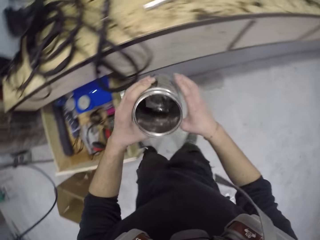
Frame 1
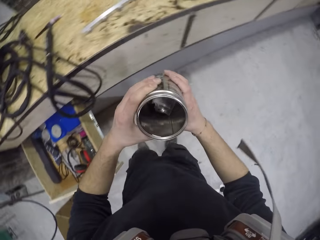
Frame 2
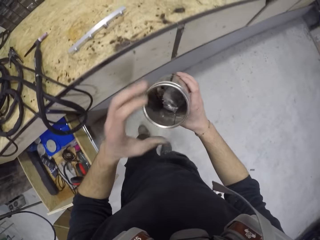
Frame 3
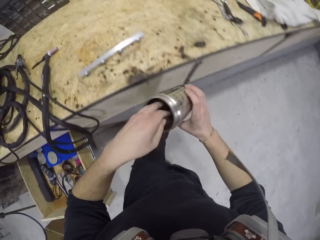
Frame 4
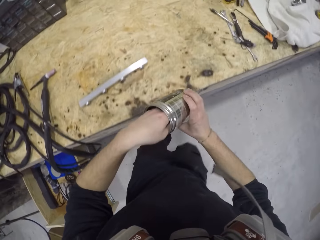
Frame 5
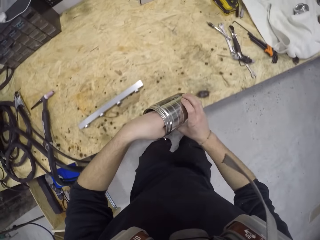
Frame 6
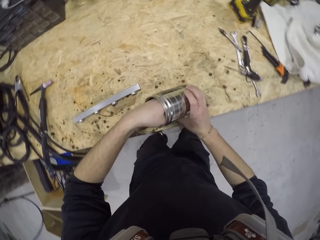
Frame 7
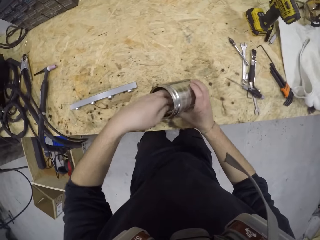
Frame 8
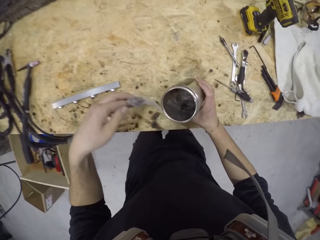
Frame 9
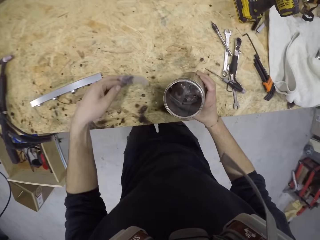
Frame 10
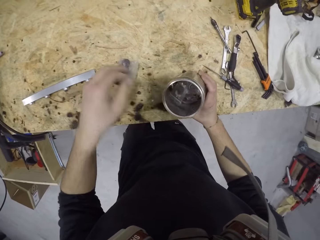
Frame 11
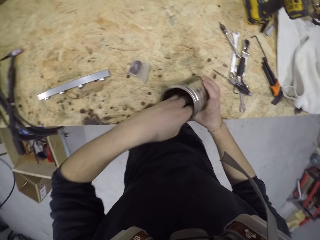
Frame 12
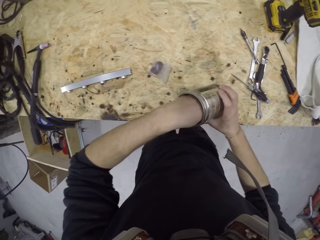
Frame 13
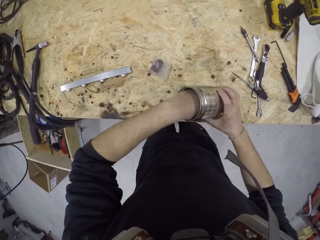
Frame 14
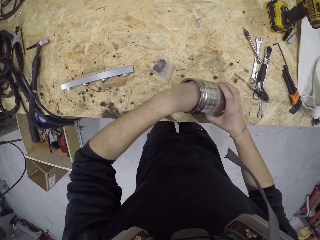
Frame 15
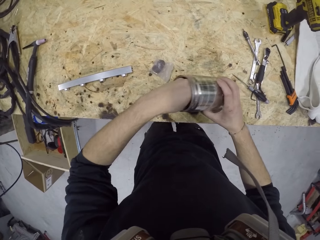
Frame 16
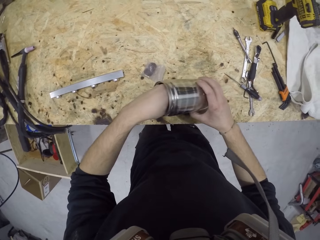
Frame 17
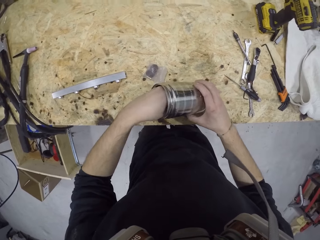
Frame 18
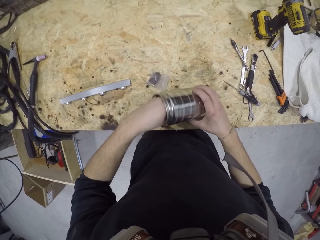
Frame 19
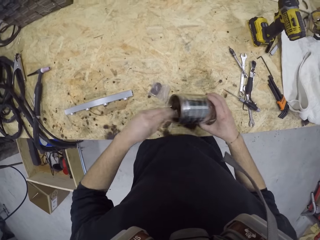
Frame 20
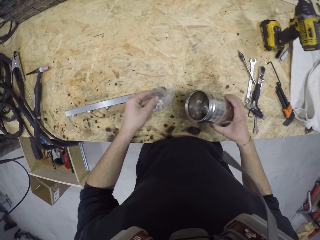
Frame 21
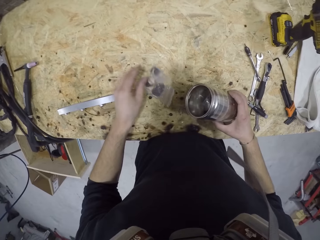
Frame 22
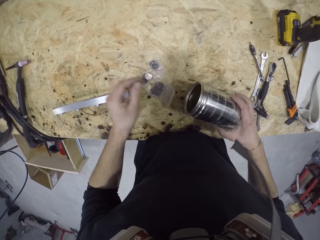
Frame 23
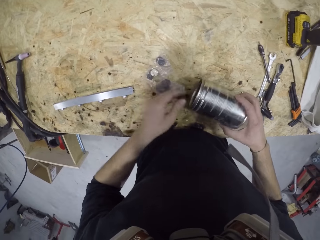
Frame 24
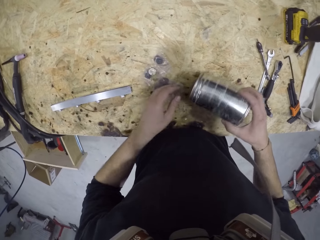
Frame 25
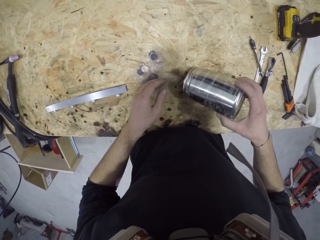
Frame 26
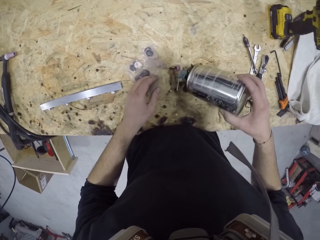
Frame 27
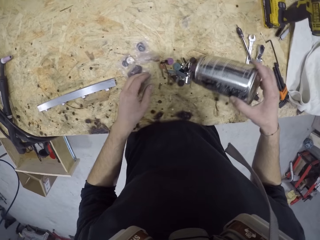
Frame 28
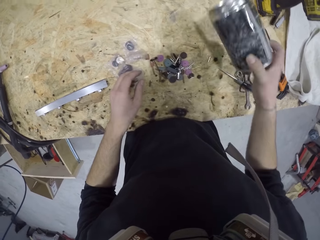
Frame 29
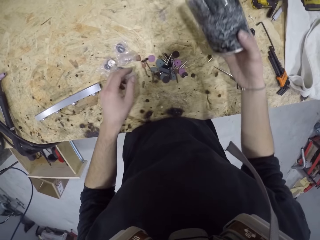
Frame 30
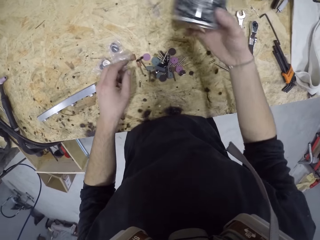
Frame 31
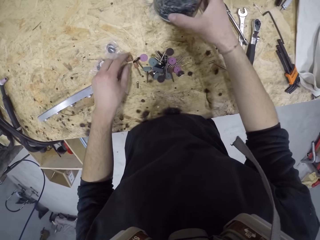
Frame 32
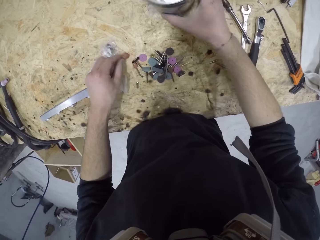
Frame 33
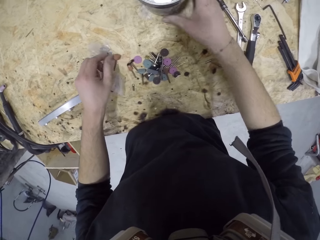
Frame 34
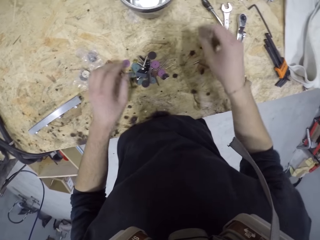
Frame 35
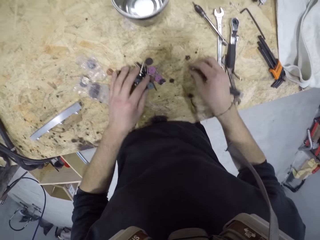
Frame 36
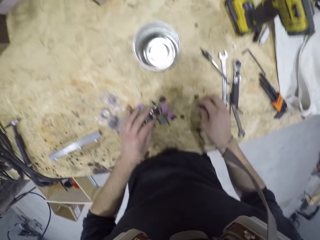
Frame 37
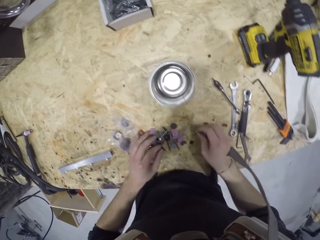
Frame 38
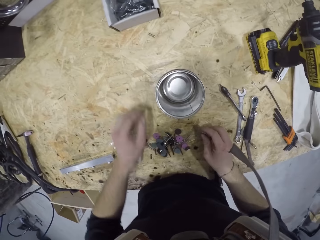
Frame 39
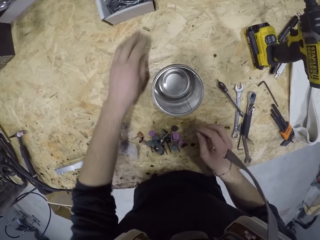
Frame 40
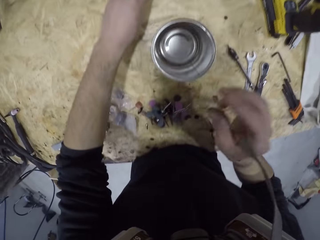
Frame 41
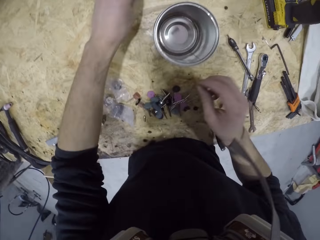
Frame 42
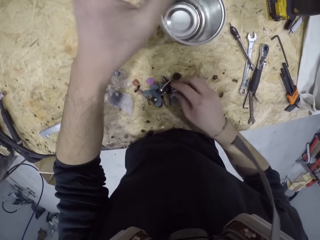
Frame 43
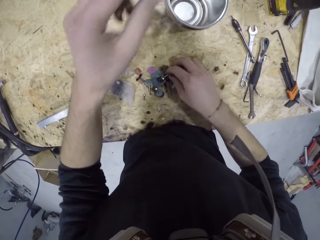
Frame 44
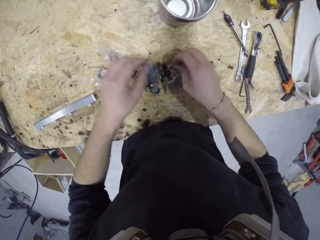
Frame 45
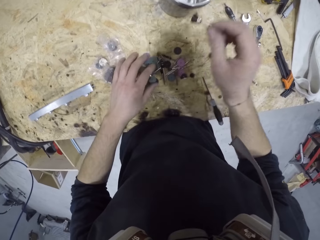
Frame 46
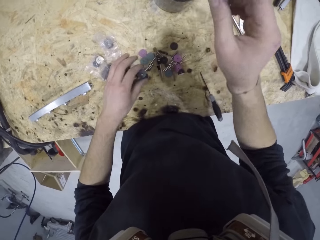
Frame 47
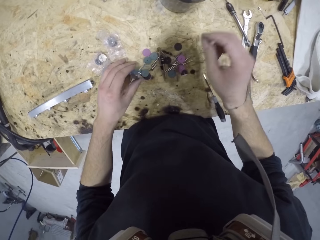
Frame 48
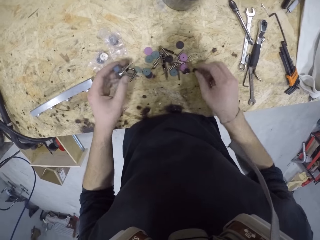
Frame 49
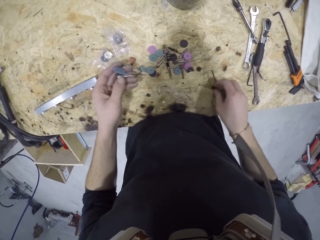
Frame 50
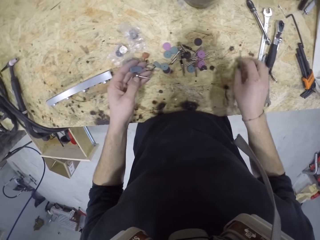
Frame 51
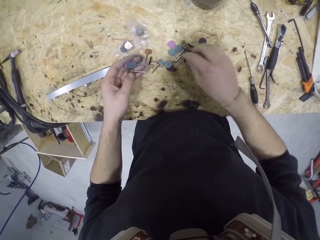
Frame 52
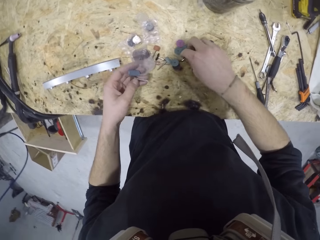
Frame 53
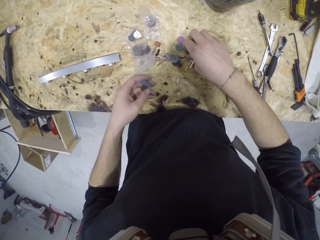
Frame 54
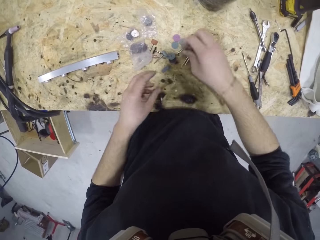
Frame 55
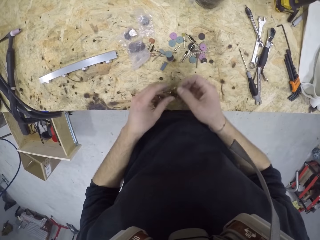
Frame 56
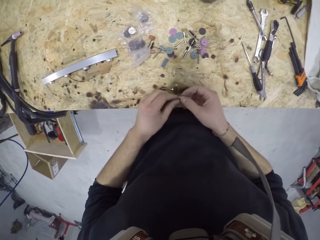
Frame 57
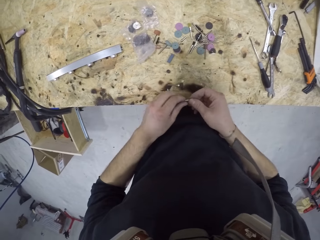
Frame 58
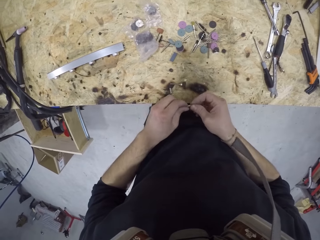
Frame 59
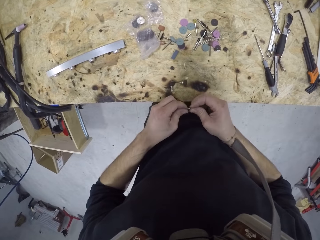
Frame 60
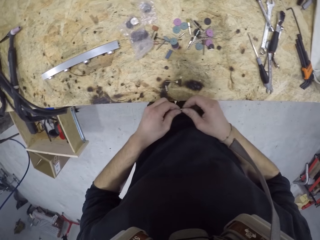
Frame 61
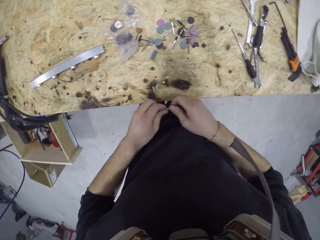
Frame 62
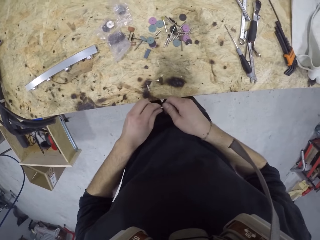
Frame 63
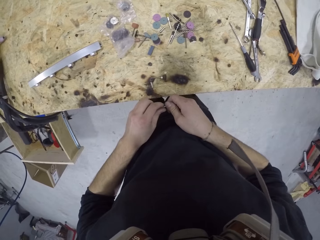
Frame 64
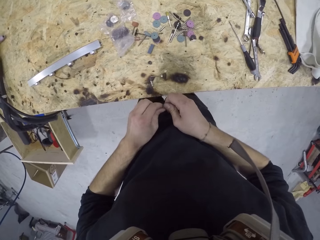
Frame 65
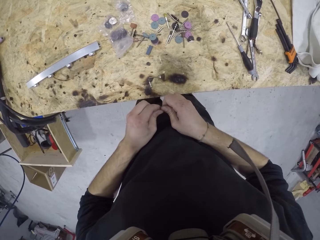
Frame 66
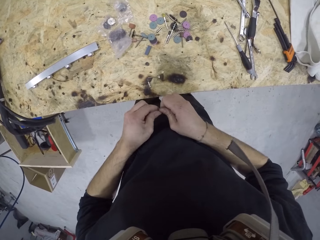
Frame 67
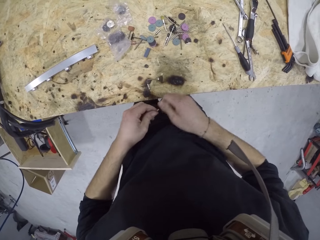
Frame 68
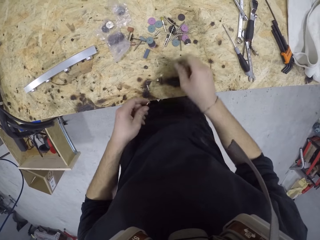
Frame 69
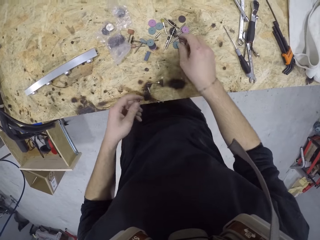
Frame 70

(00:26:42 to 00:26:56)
The camera wearer removes a sachet from the container with his left hand. He drops the sachet on the table with his left hand. He removes a sachet from the container with his left hand. He drops the sachet on the table with his left hand. He empties the container on the table with his right hand. He drops the container on the table with his right hand. He picks up a screw on the table with his right hand. He throws the screw in the container with his right hand. He picks up a screw on the table with his left hand. He throws the screw in the container with his left hand. He picks up a screw on the table with his right hand. He throws the screw in the container with his right hand. He picks up a screw and a foam on the table with his left hand. He moves a screwdriver on the table with his right hand. He picks up a piston pin on the table with his right hand. He throws the screw and foam on the table with his left hand. He holds the piston pin with both his hands.

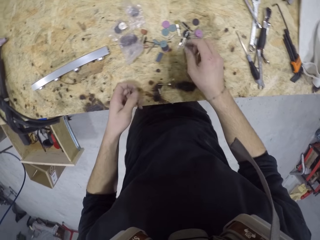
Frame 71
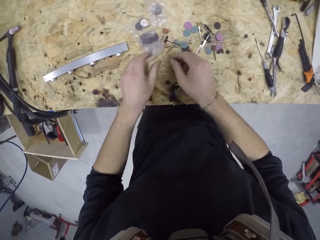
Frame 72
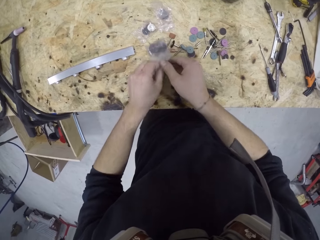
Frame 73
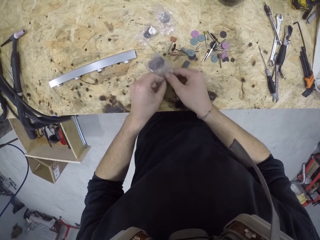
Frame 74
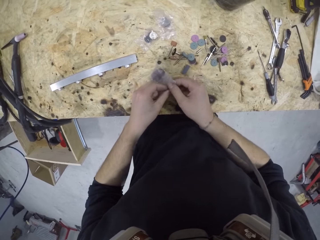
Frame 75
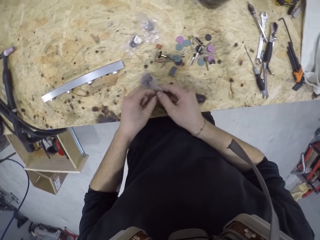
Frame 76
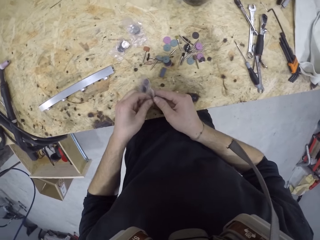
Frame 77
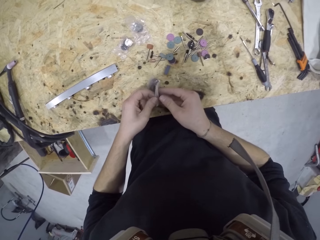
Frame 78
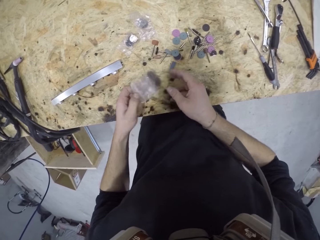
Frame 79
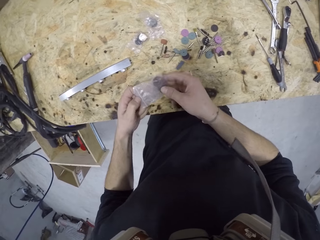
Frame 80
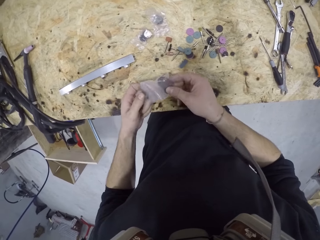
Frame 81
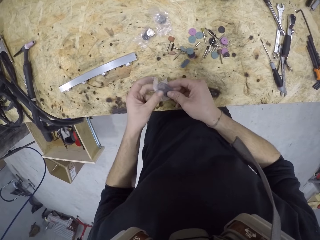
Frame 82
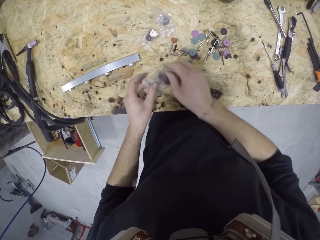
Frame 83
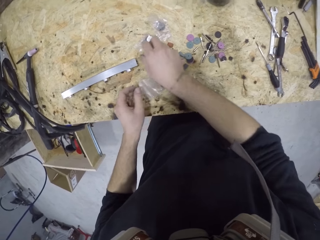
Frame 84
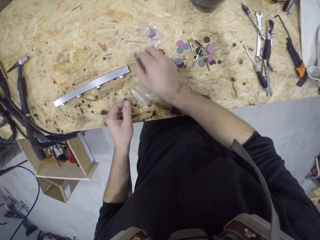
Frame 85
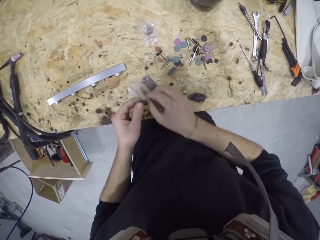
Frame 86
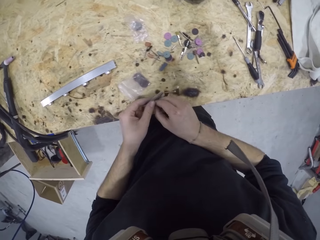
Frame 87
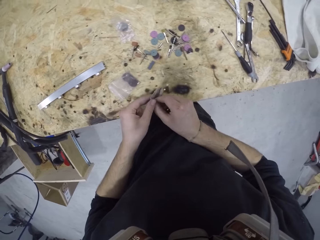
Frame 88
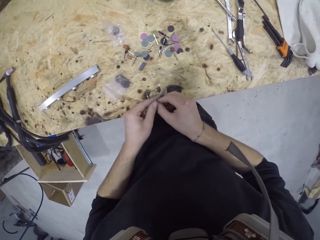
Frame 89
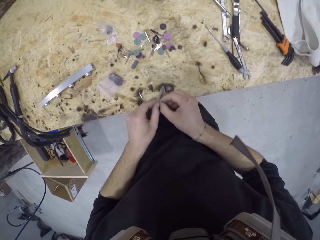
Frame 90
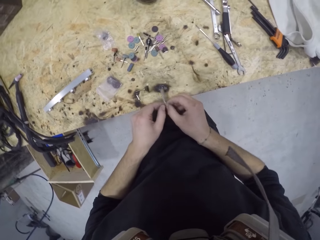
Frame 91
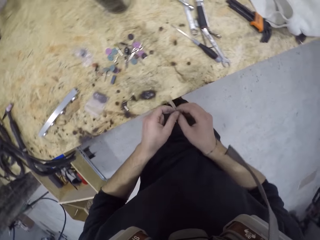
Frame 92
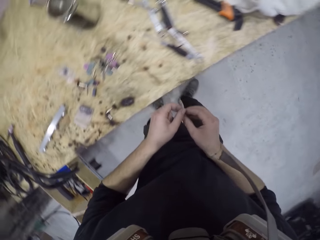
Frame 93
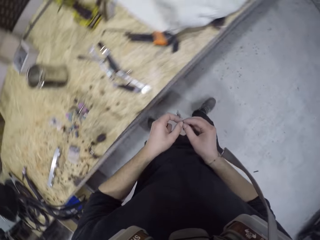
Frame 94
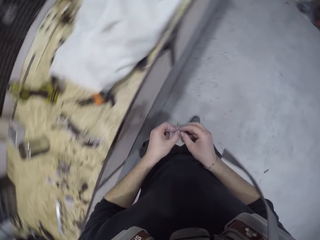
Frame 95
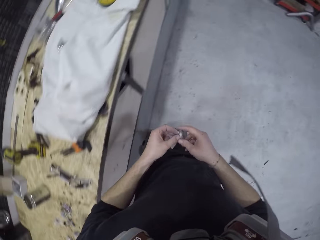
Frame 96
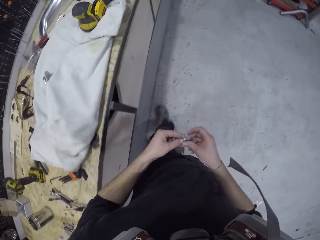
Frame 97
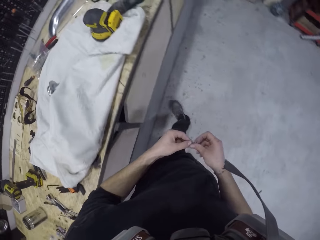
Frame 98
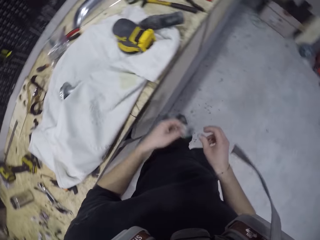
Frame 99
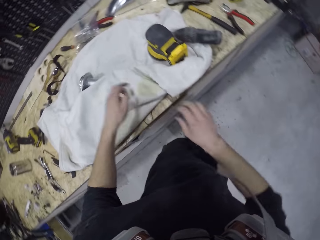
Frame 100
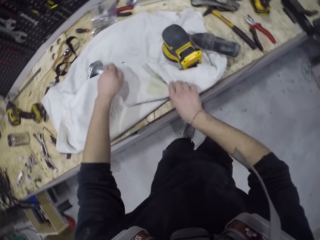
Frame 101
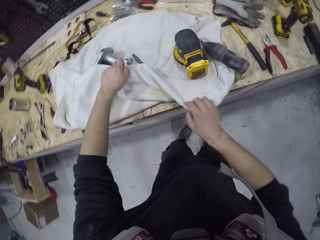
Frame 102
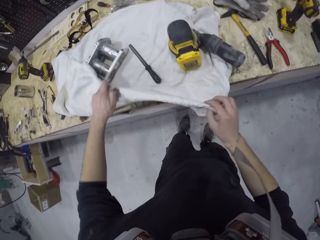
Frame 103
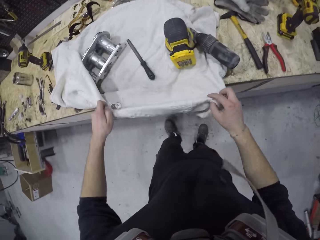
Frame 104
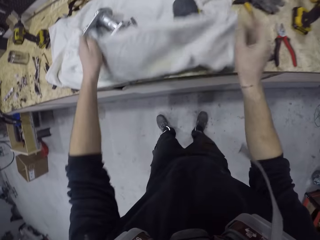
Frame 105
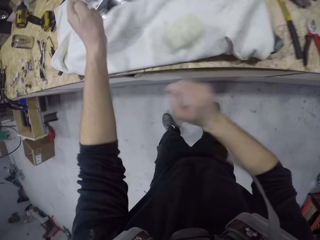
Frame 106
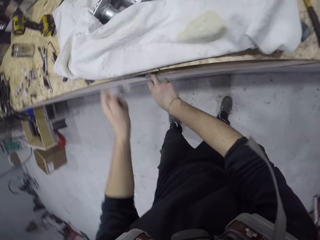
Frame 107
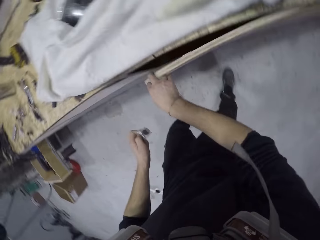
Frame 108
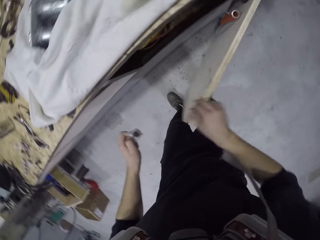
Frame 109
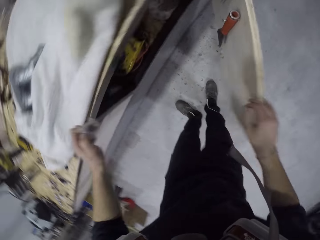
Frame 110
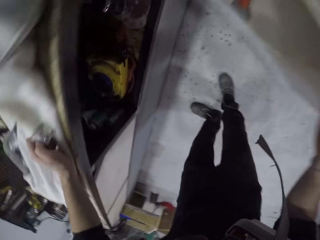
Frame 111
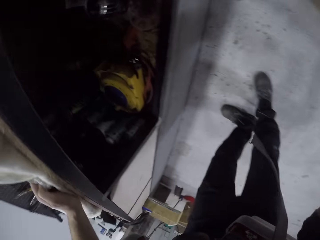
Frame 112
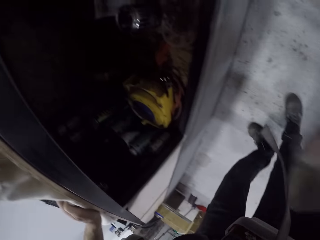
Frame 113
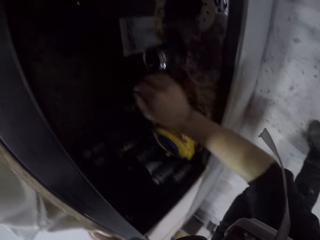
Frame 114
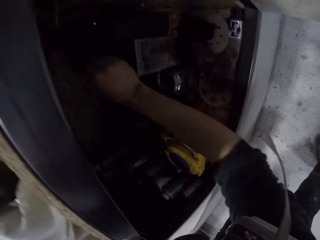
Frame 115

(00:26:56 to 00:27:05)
The camera wearer picks up the sachet on the table with his hands. He drops the sachet in his hands on the table. He picks up the sachet on the table with his right hand. He walks in the workshop. He spreads the rag on the working table. He adjusts the white cloth on the table with his hands. He opens the cabinet with his right hand.
